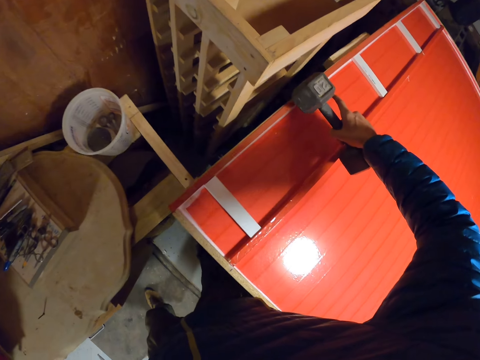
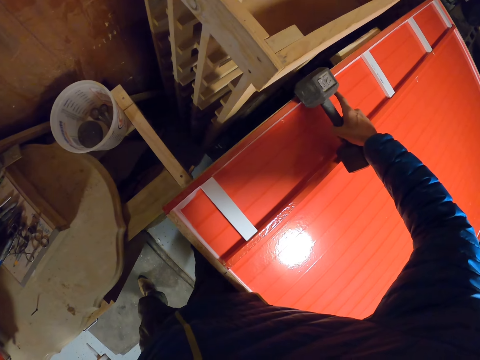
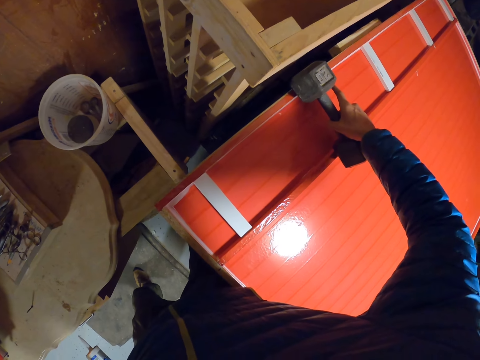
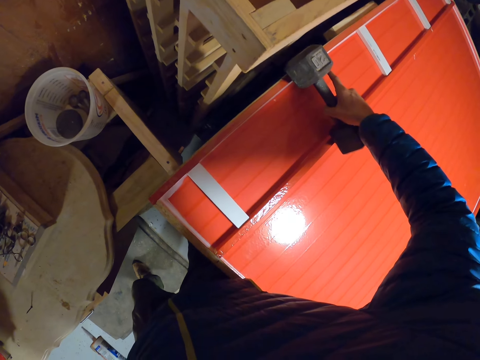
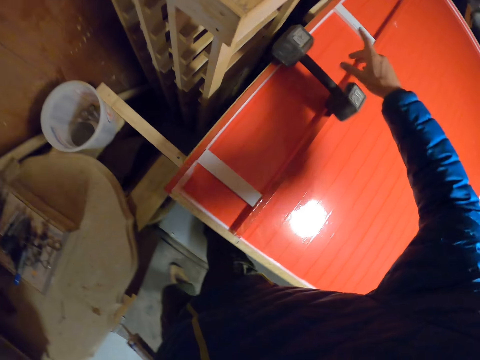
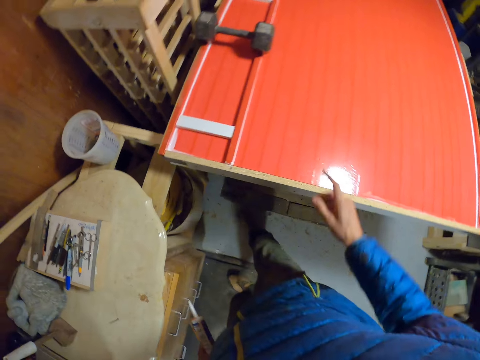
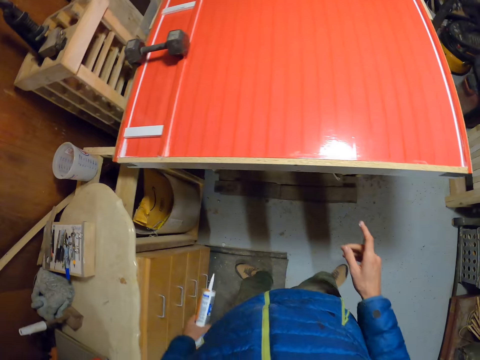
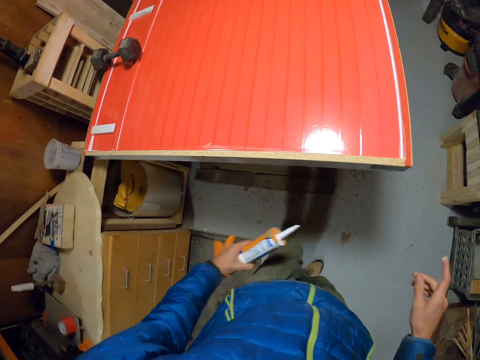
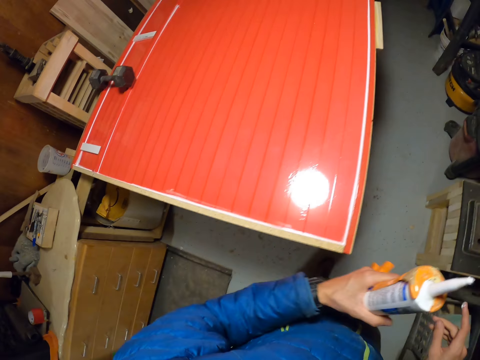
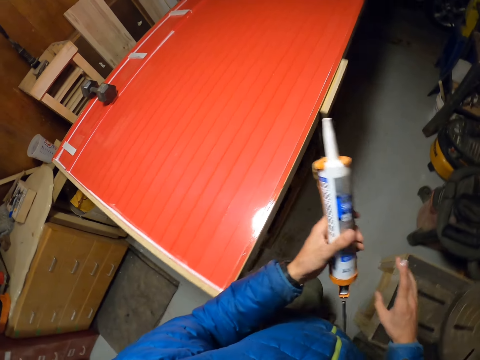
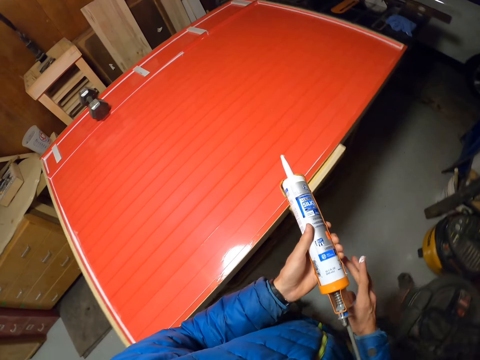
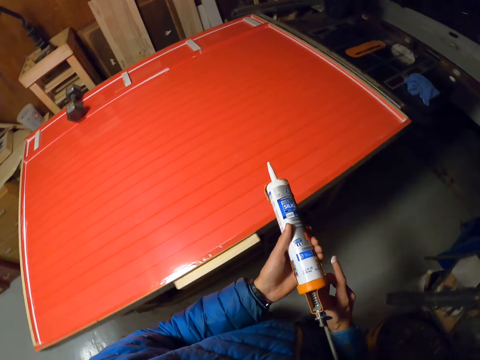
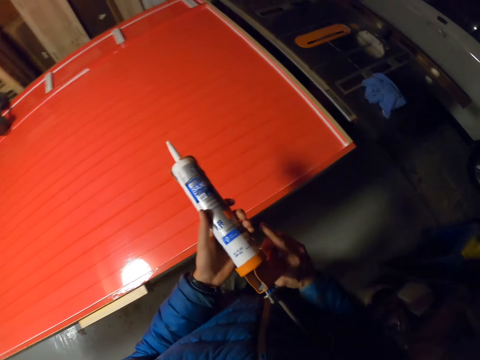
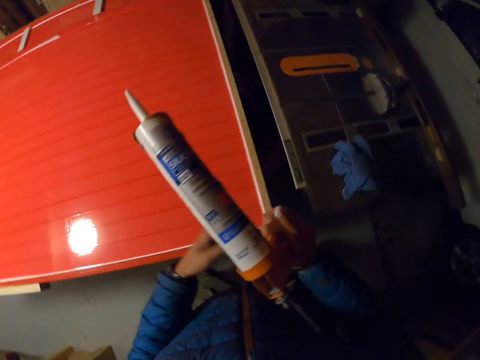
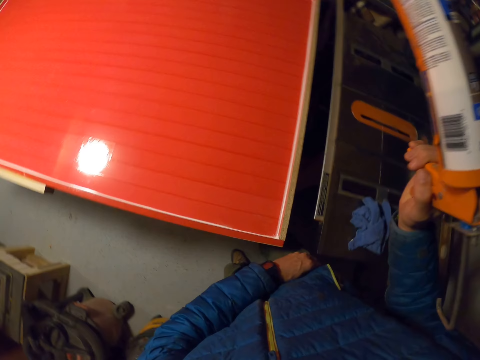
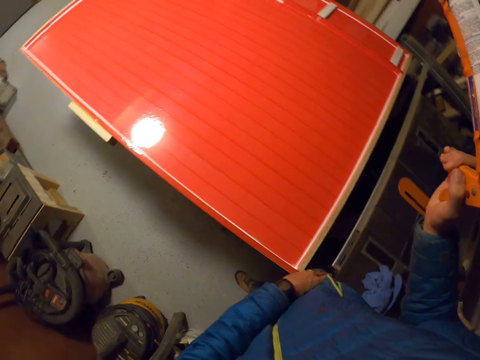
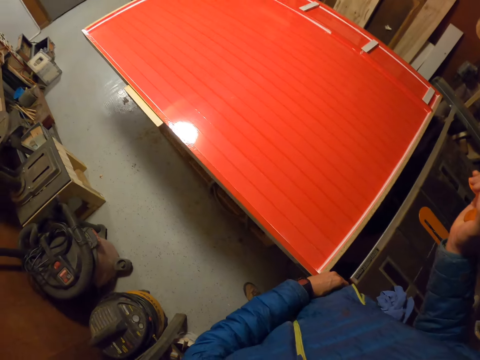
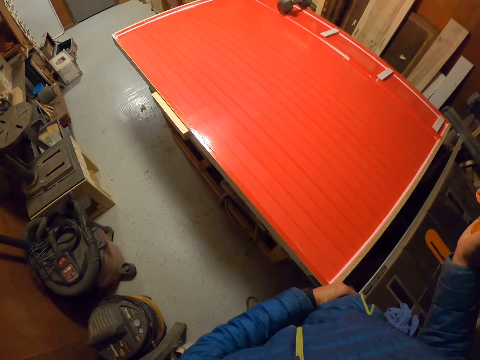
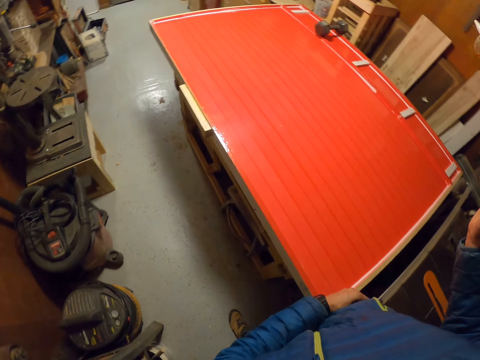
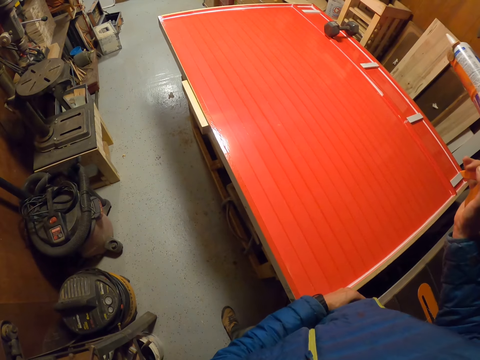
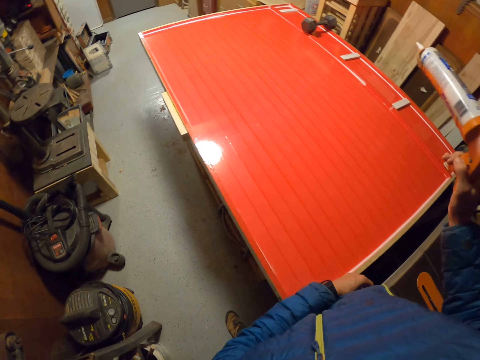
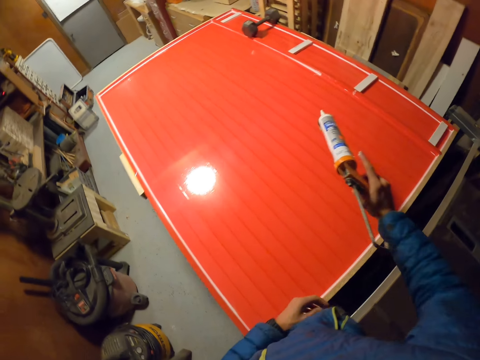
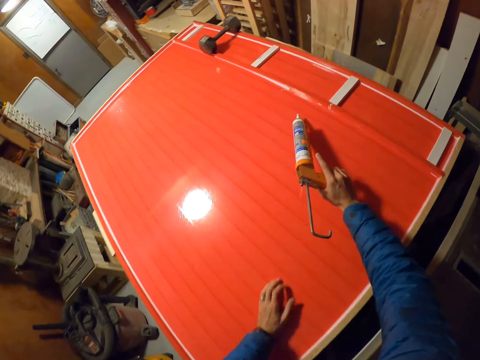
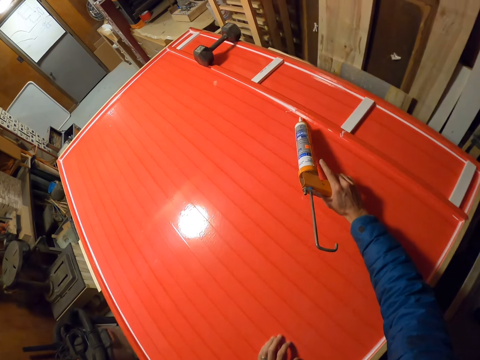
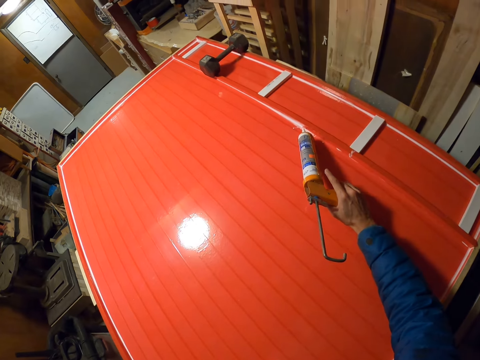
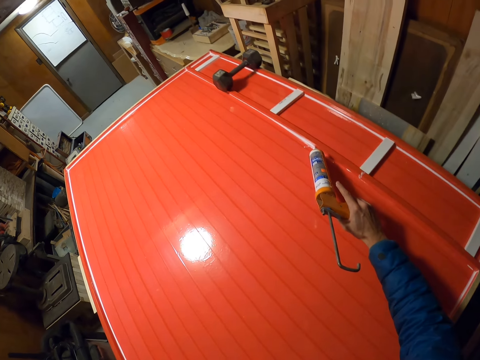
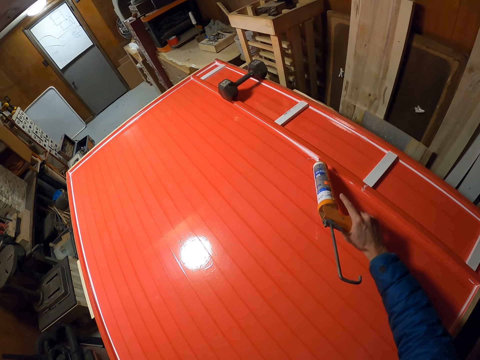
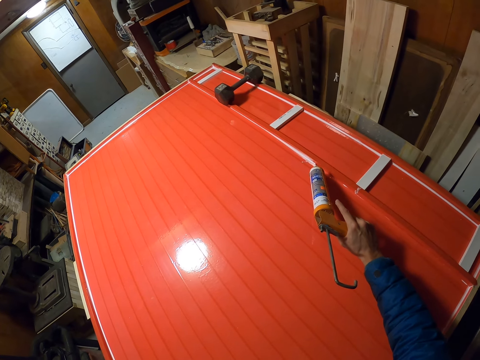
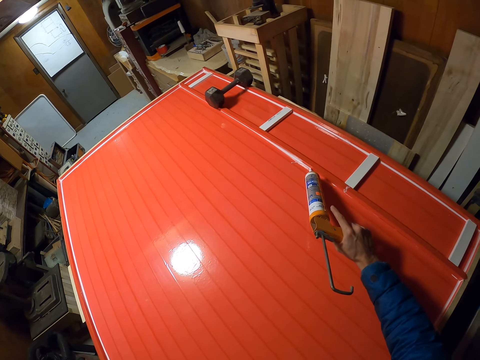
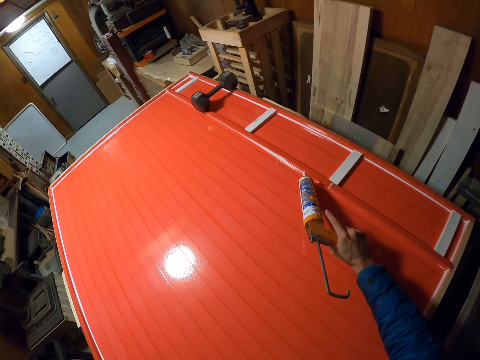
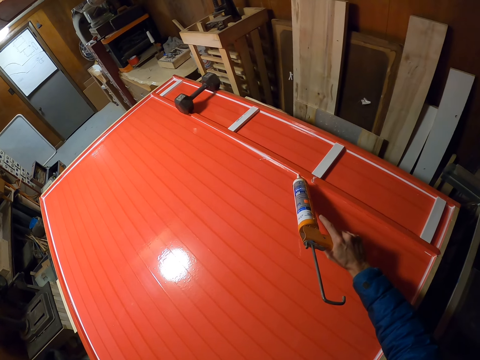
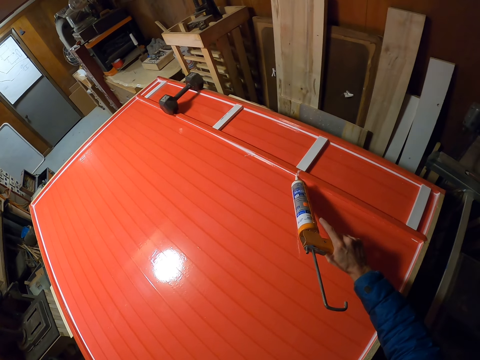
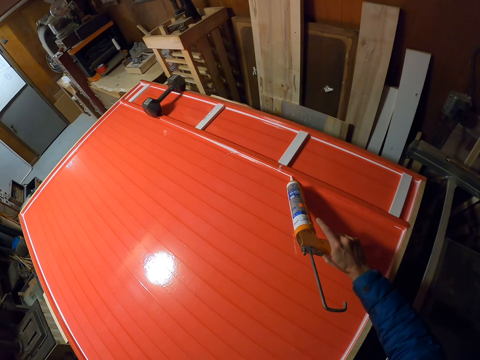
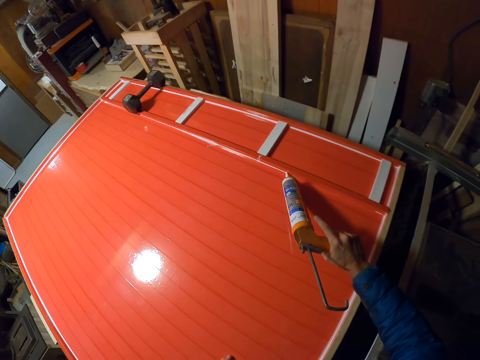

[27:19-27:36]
The camera wearer drops the wheel and axle on the board. They walk to the side of the board. They hold a glue gun with both hands. They pass the glue gun to the right hand. They hold the glue gun with one hand. They walk round the table. They apply glue with the glue gun on the long piece of wood.

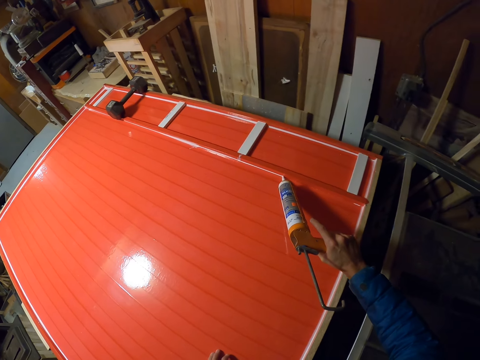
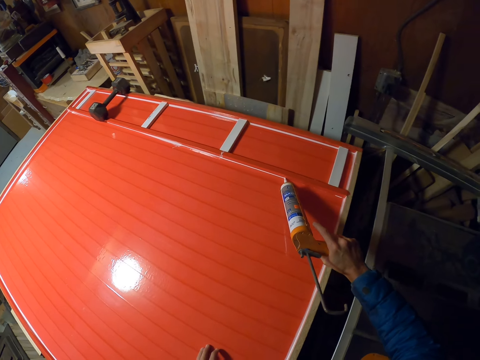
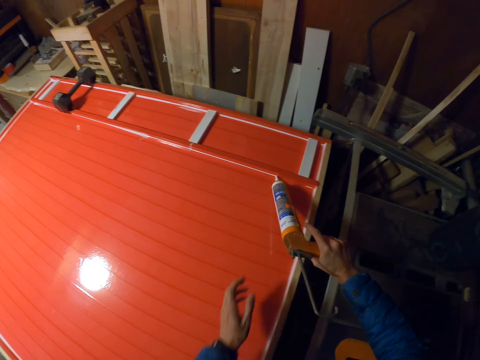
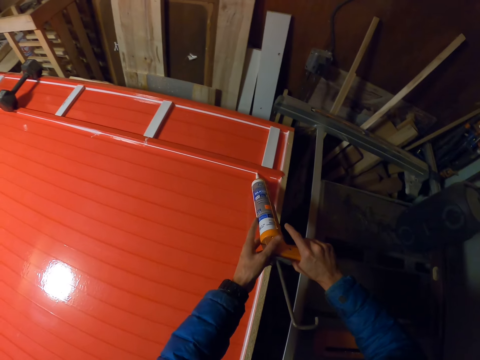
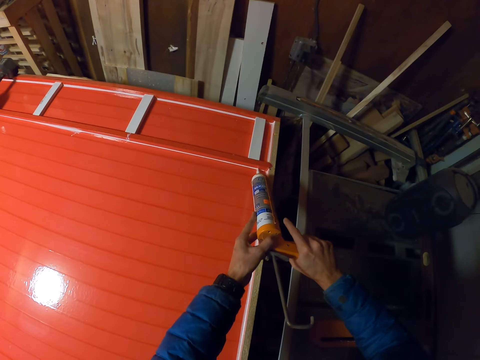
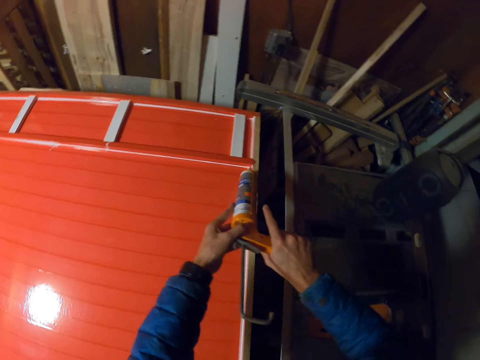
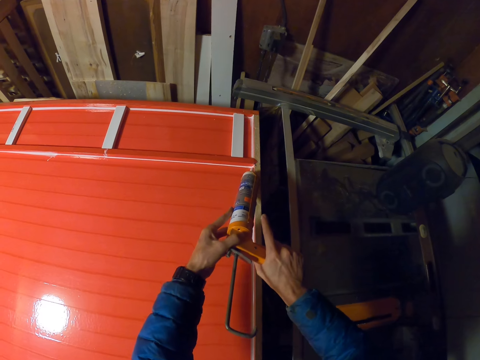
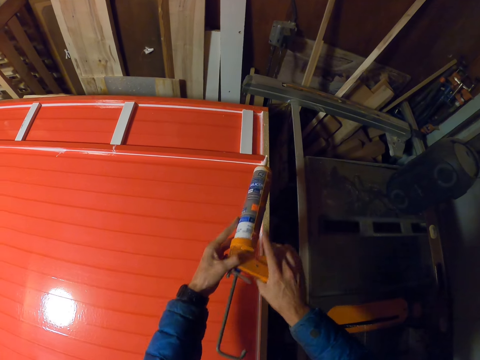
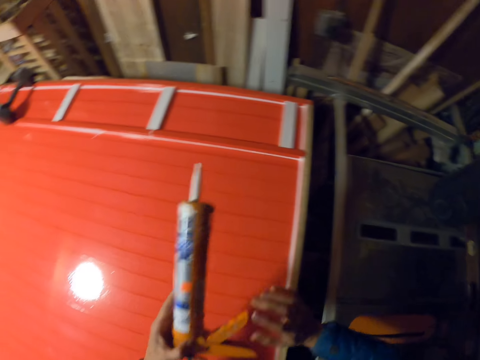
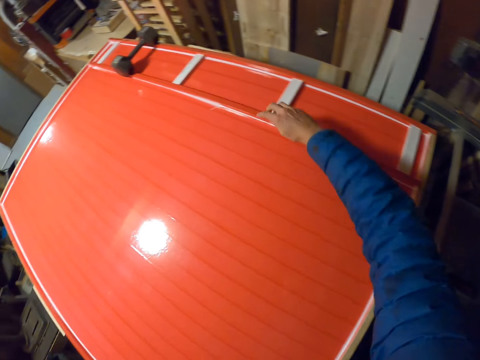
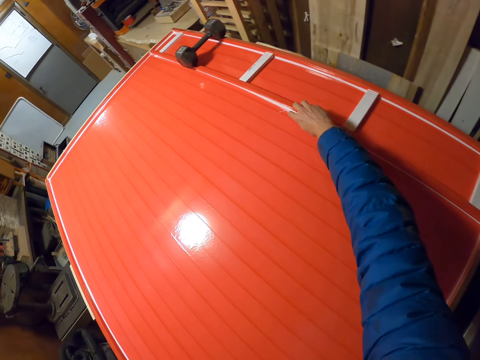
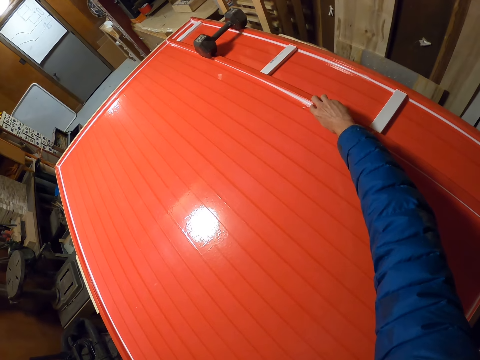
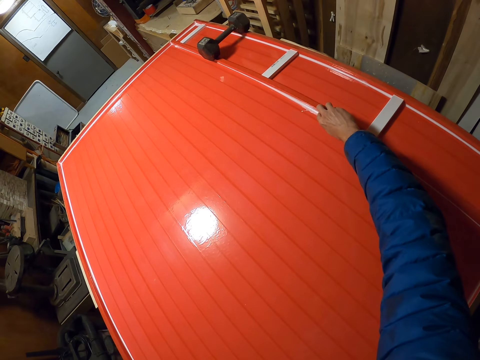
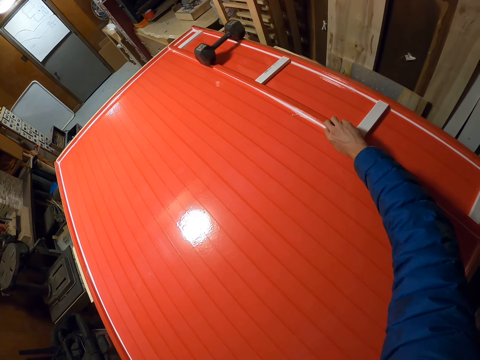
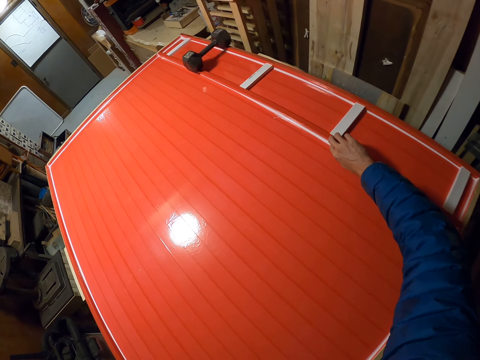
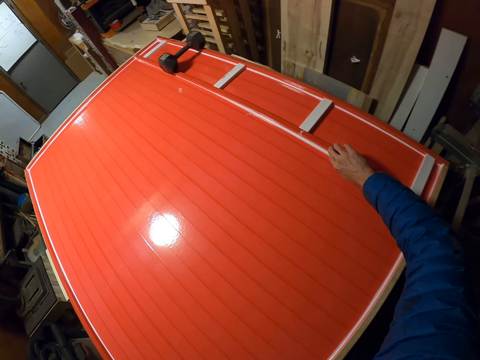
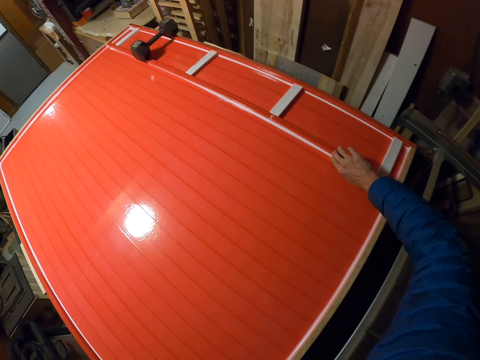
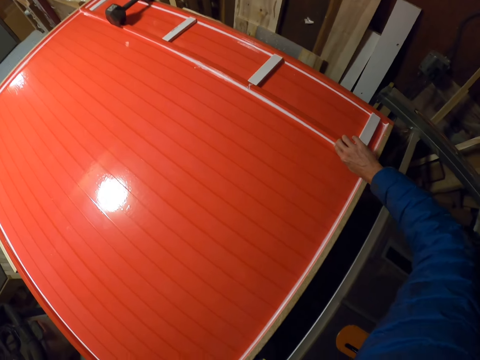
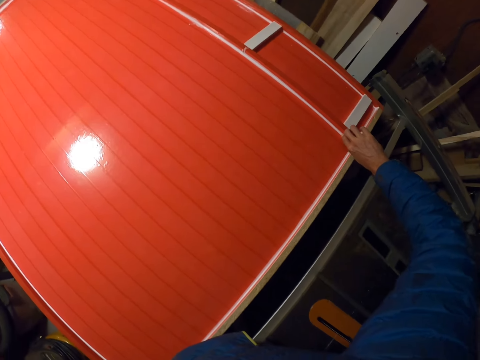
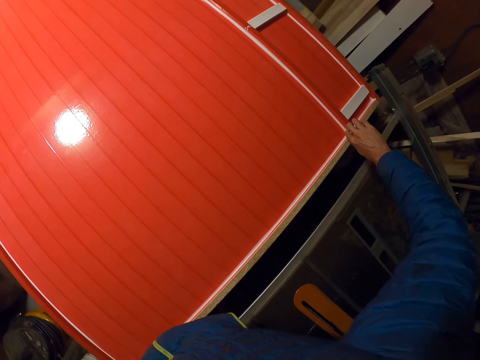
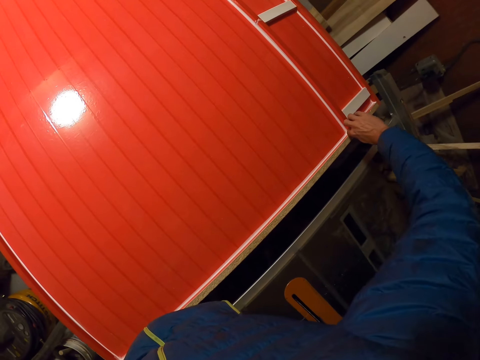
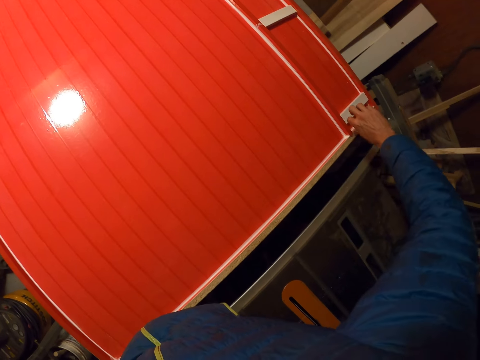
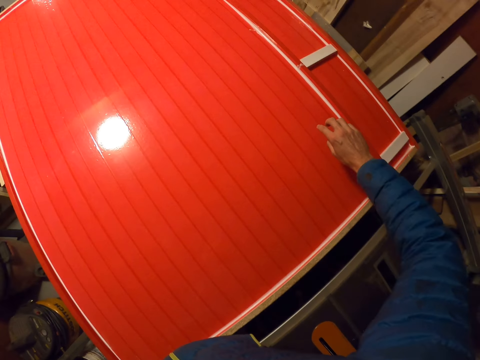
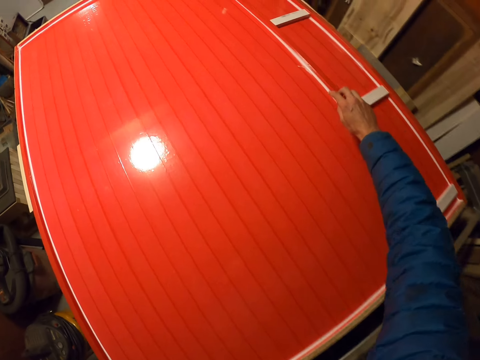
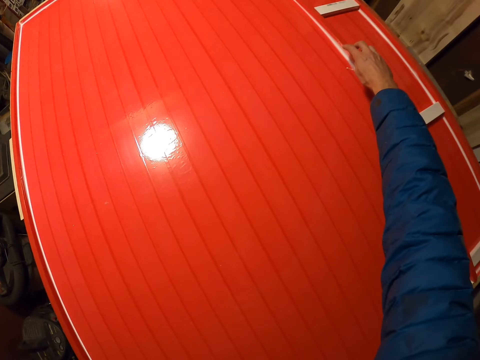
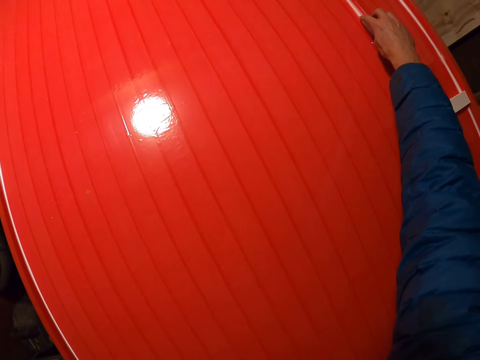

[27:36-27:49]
The camera wearer holds a glue gun with both hands. They pass the glue gun to the left hand. They touch glue. They smoothen the glue on a long piece of wood on a board.
